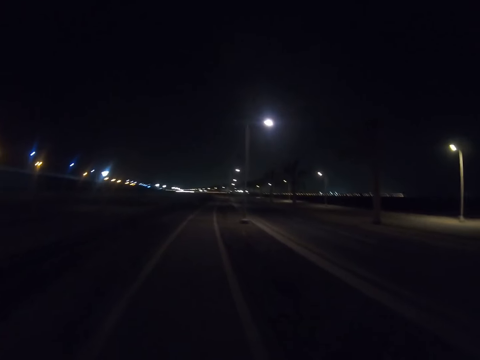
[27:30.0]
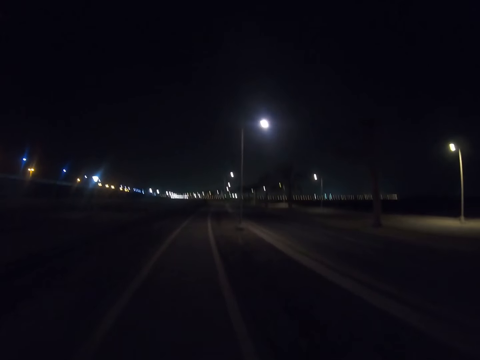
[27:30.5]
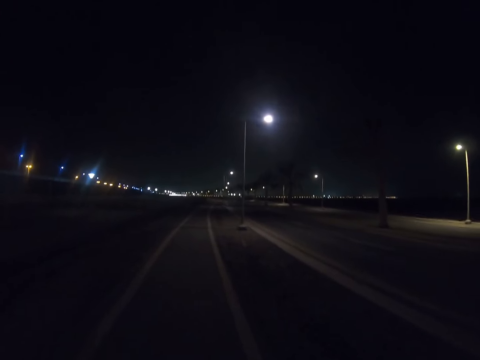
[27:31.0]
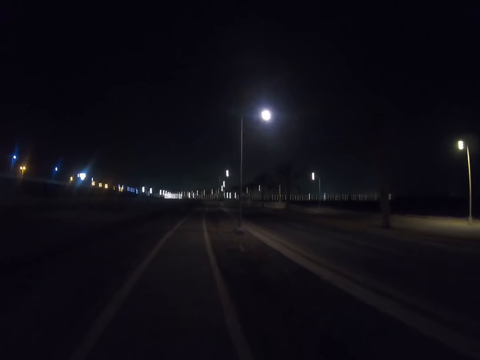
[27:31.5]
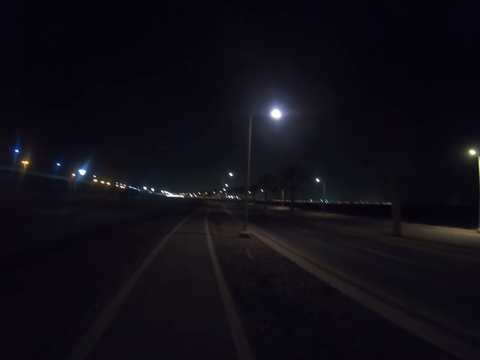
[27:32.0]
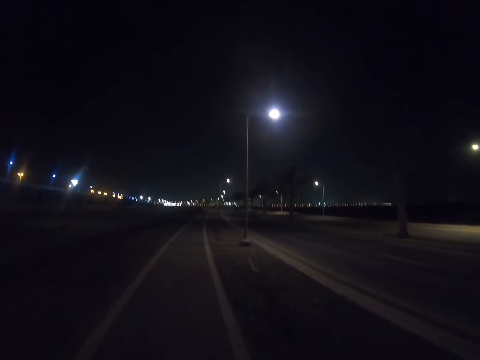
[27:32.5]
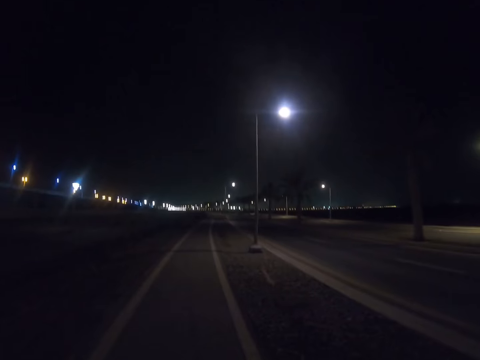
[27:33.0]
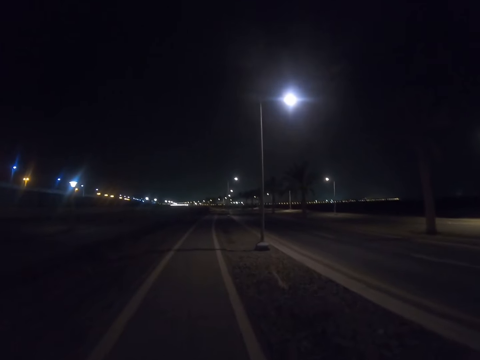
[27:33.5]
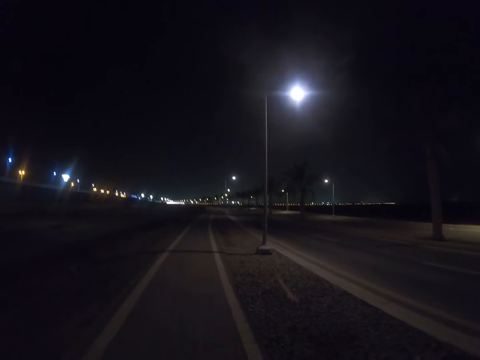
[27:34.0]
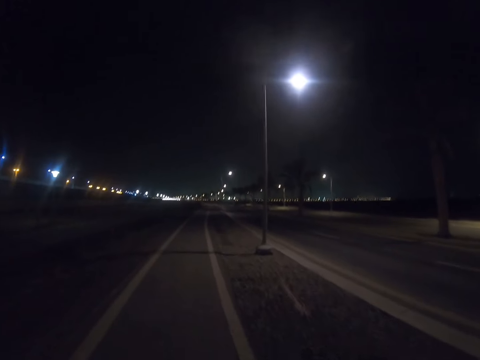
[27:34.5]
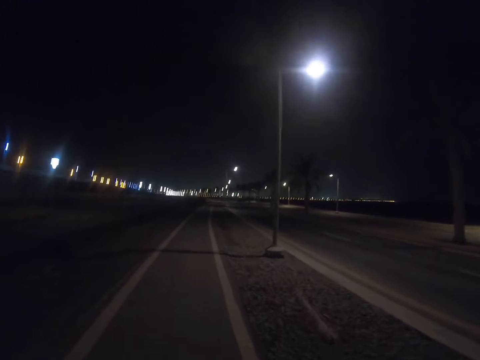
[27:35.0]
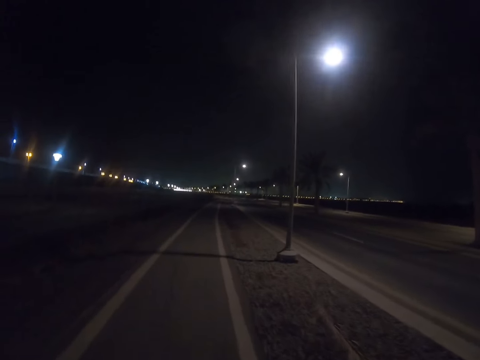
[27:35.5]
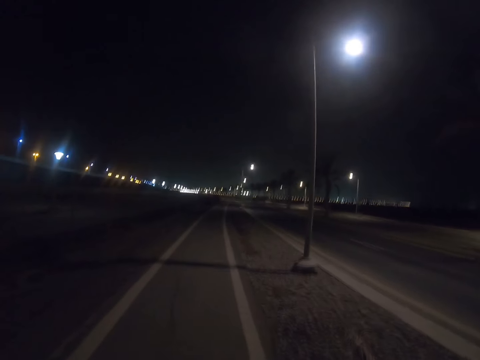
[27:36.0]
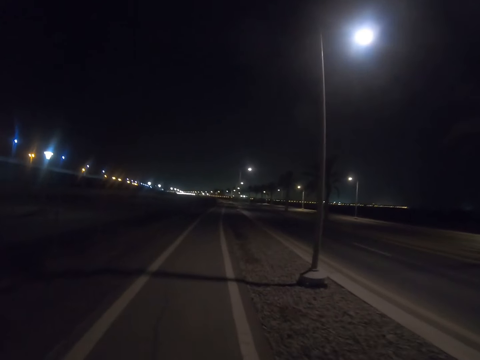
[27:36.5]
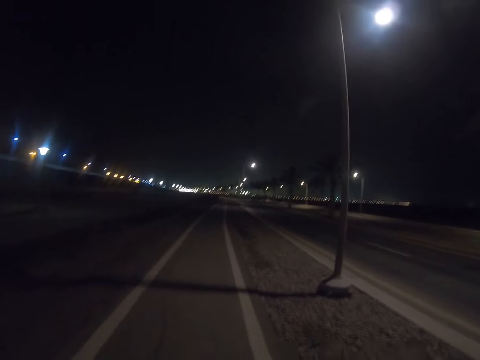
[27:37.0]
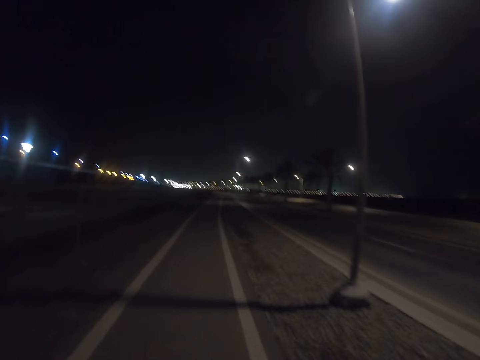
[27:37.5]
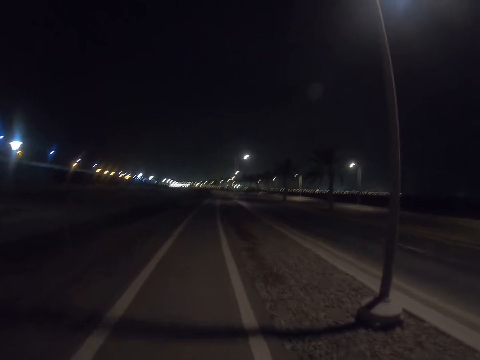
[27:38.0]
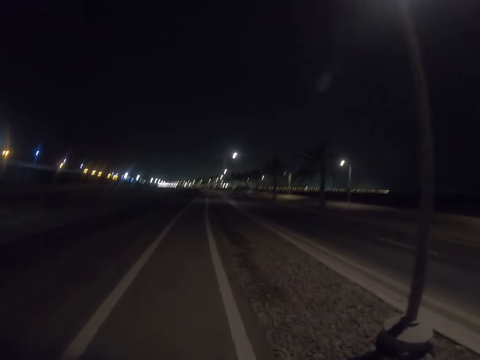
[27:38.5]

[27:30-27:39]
The camera wearer walks down the highway.

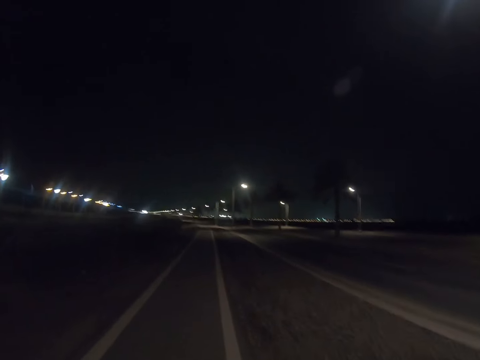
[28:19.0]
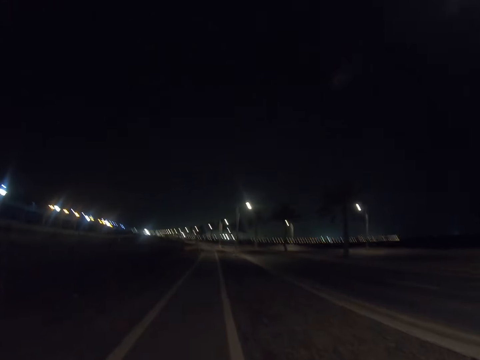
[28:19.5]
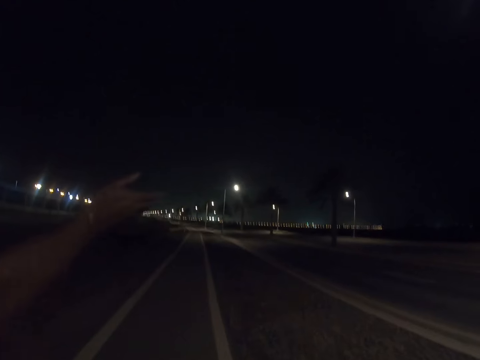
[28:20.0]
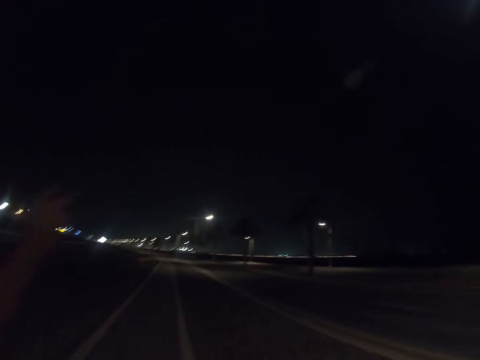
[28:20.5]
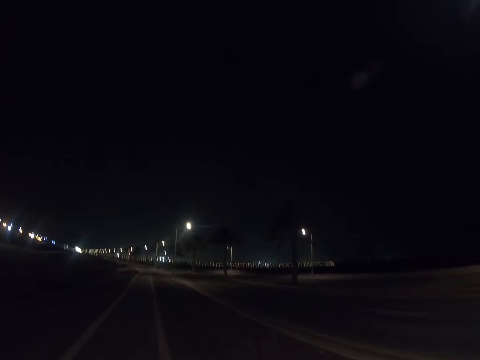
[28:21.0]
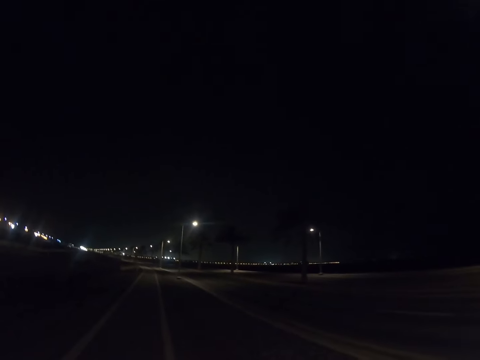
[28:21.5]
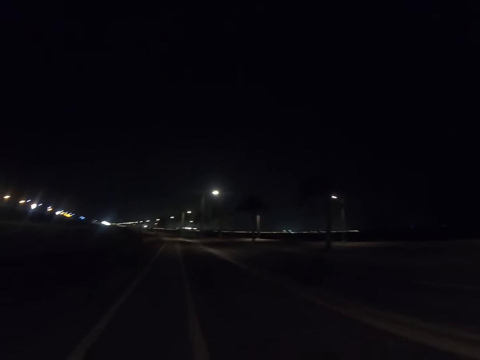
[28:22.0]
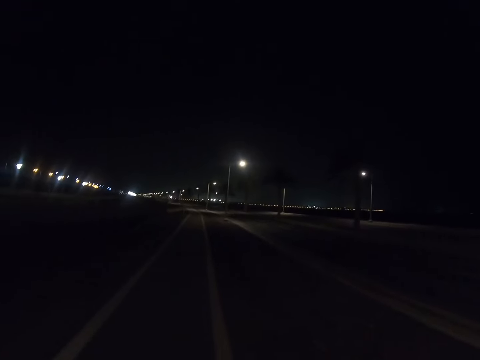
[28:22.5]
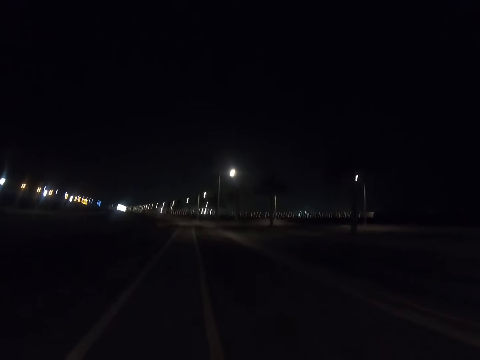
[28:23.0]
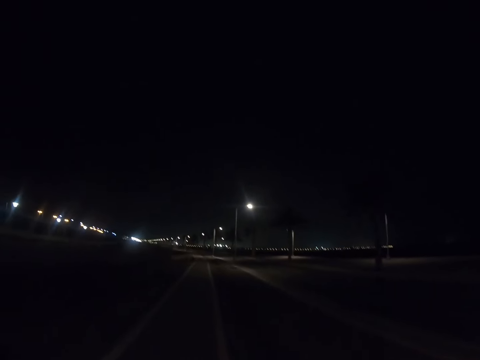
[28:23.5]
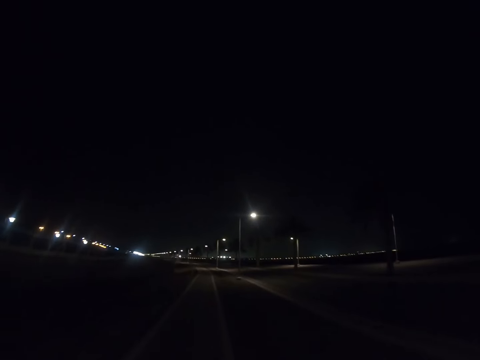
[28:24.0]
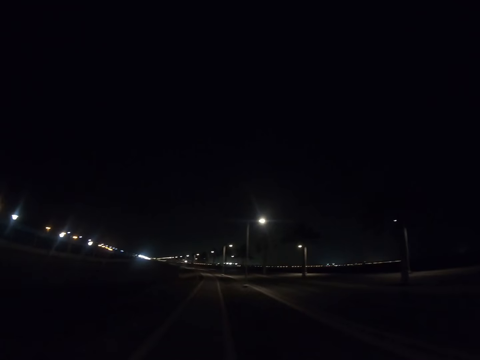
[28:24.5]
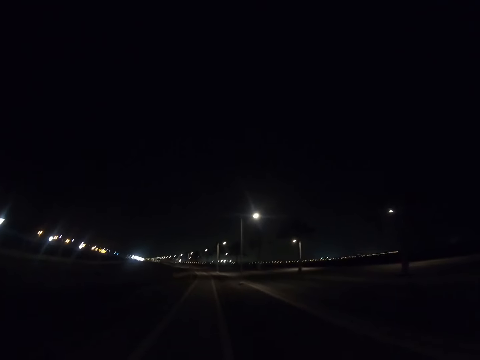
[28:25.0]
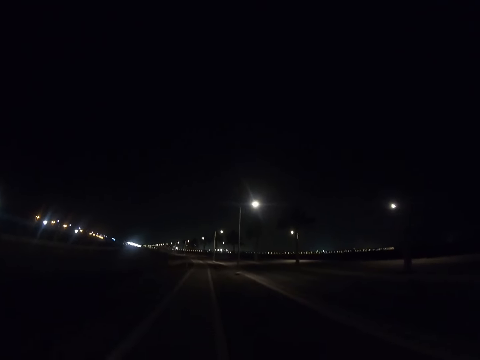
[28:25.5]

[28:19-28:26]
The camera wearer walks along the pavement with a man. The man raises the right hand. The camera wearer walks down the highway.

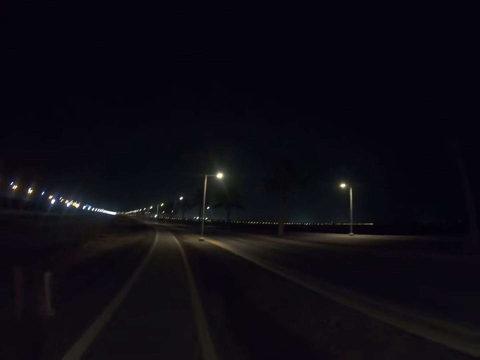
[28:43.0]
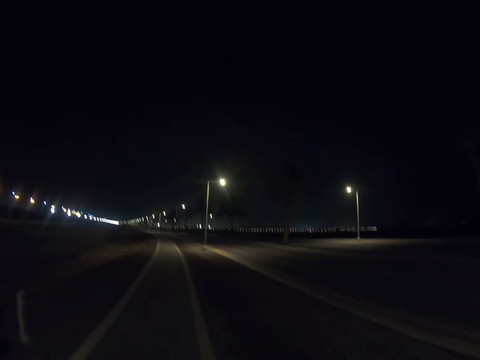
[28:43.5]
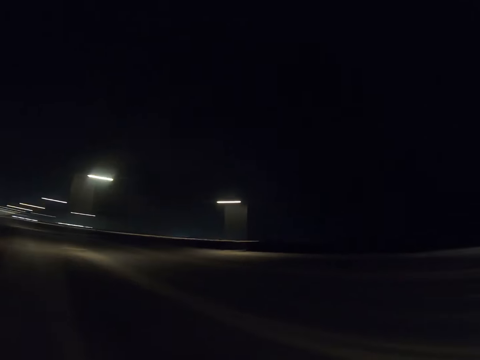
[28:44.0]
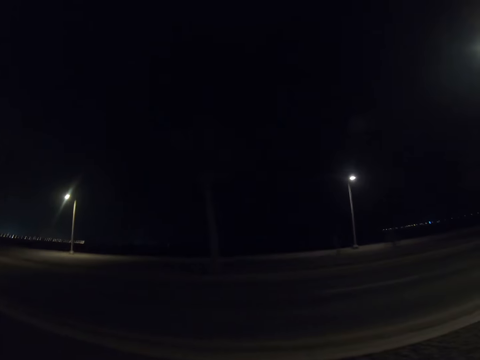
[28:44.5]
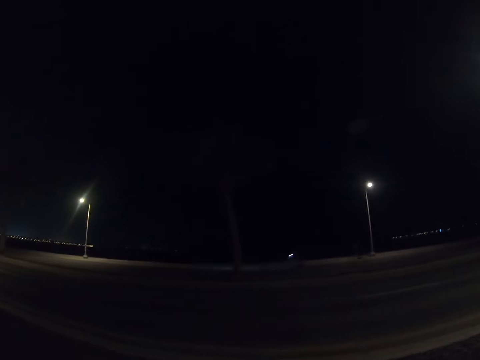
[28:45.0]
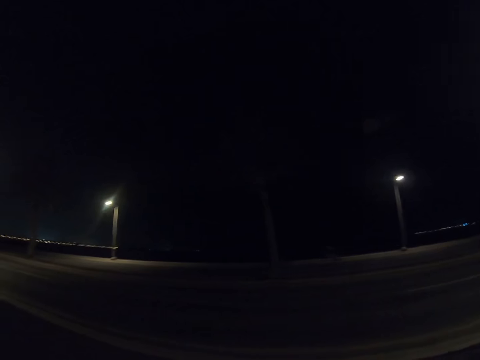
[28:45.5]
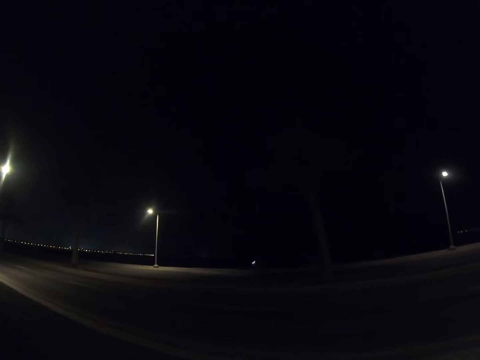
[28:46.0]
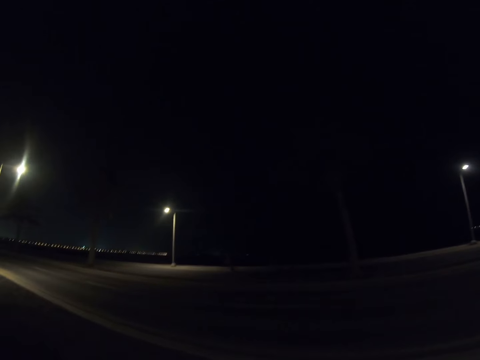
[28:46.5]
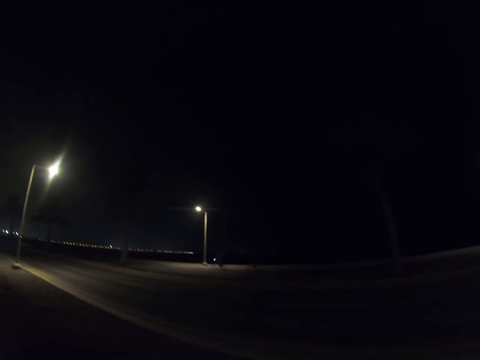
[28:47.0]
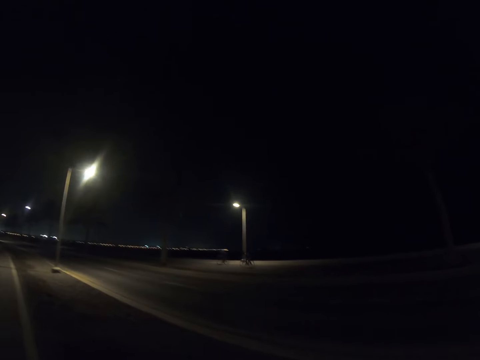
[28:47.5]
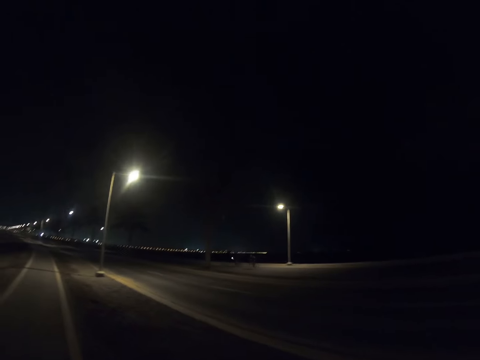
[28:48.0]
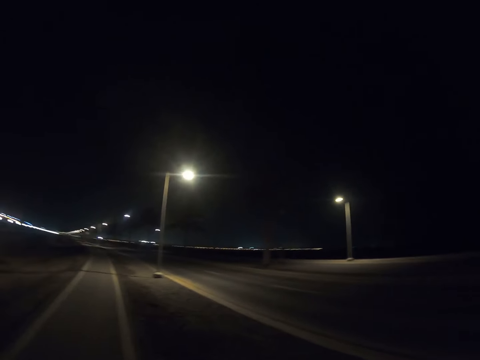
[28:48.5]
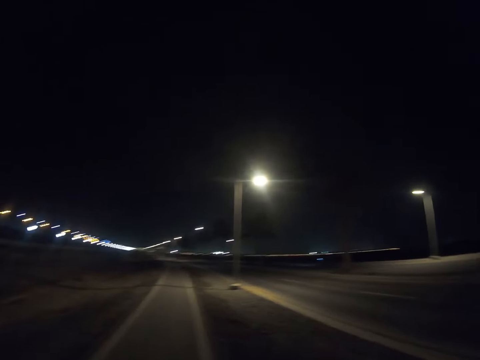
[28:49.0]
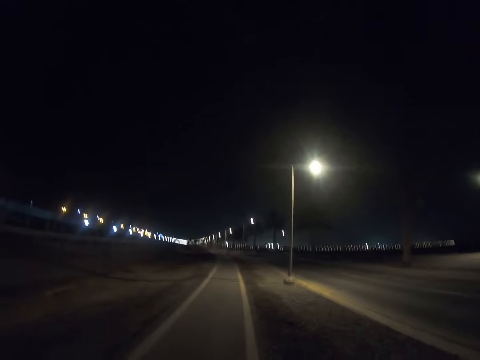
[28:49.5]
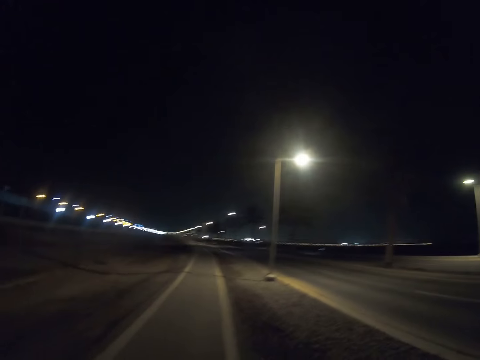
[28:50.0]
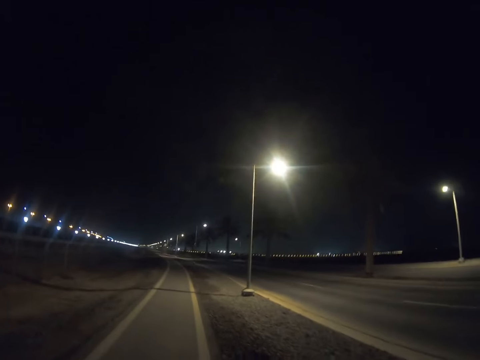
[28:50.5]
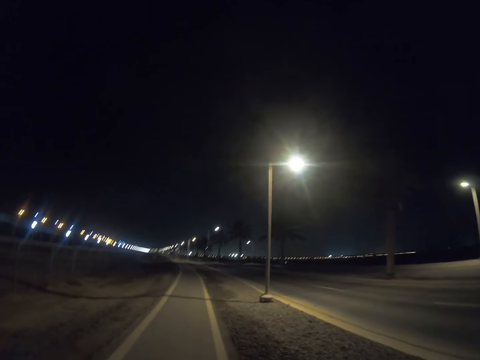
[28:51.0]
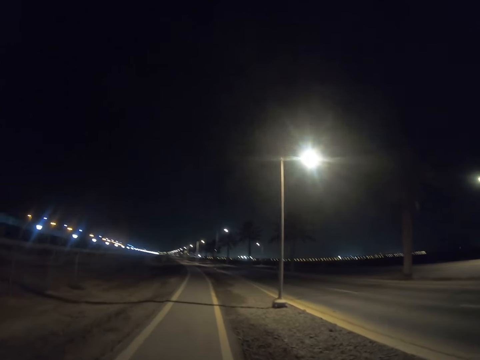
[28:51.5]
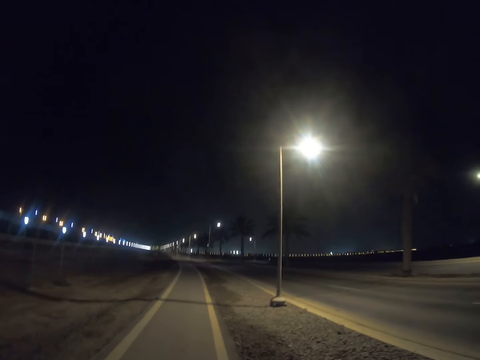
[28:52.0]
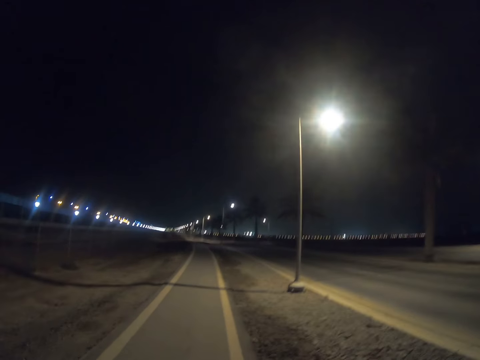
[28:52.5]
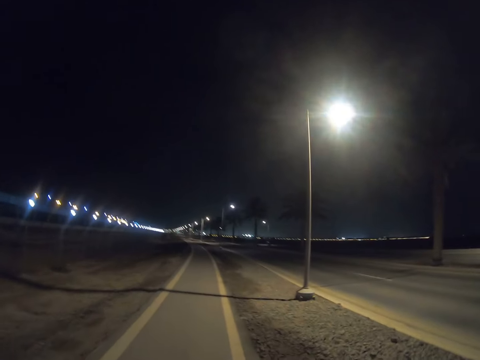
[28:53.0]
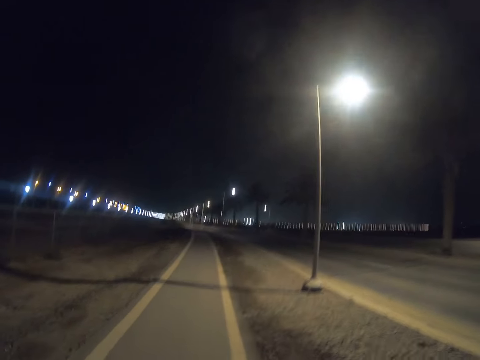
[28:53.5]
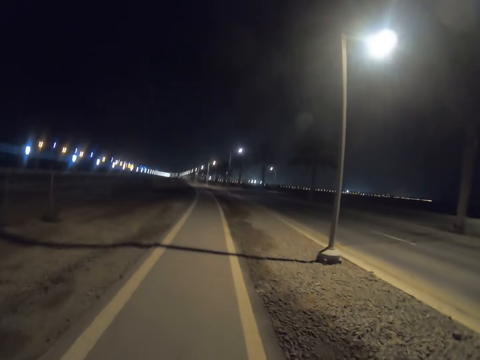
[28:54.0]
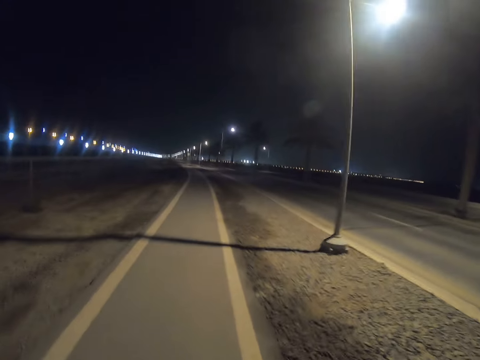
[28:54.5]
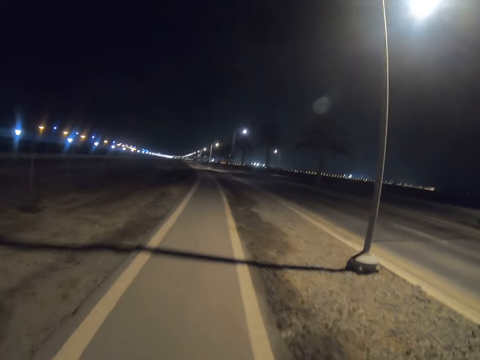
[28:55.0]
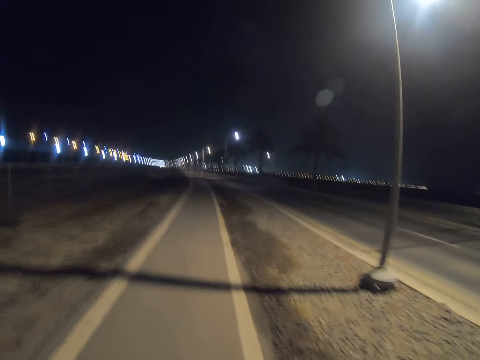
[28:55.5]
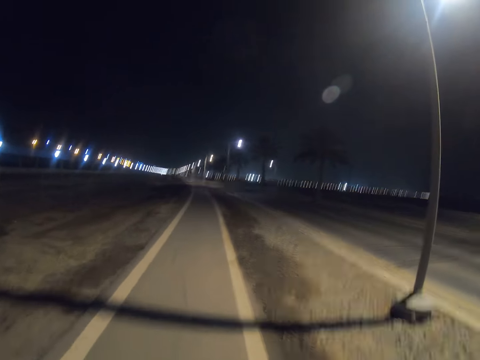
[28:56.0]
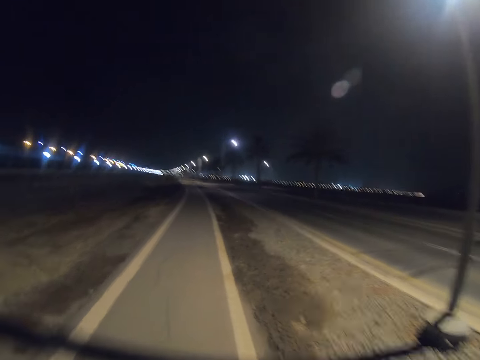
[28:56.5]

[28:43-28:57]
A person rides the bicycle. Another person rides the bicycle. The camera wearer stares at the cyclists on the road. They walk down the highway.
